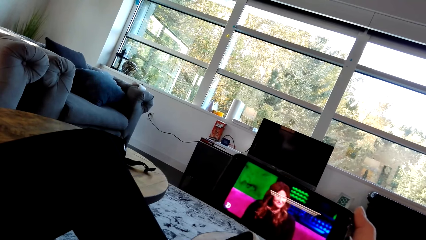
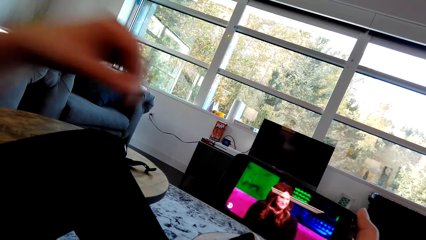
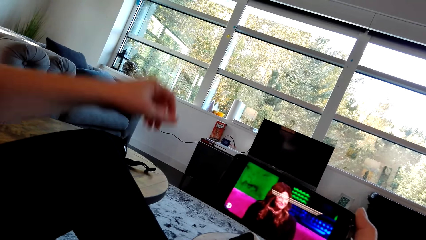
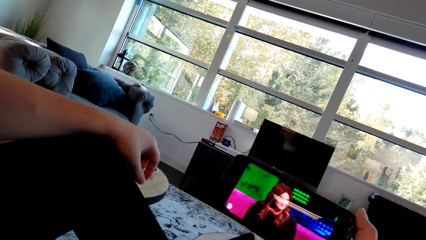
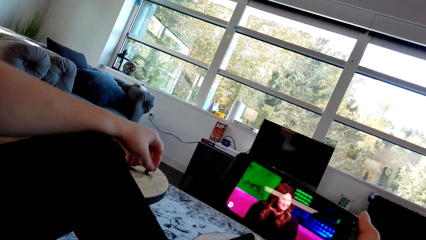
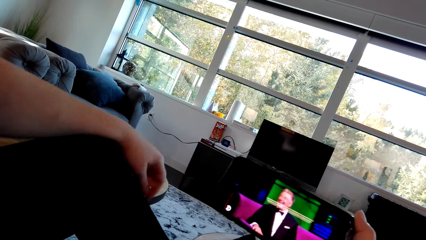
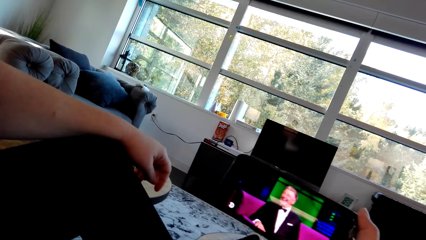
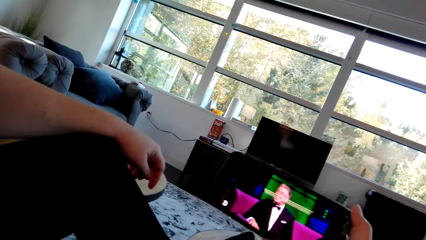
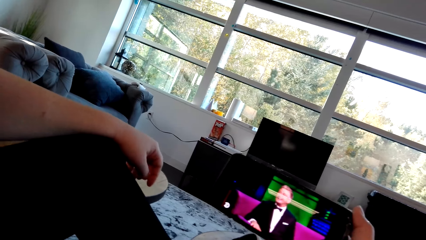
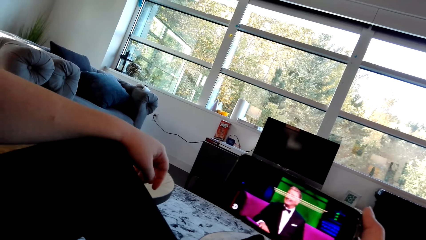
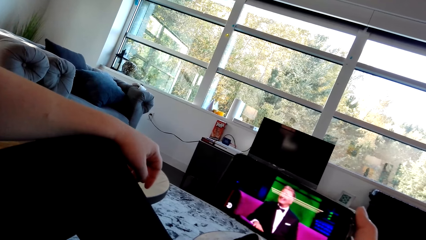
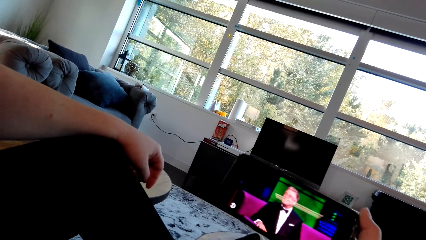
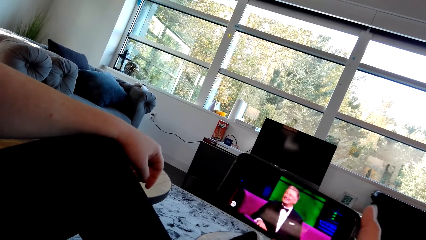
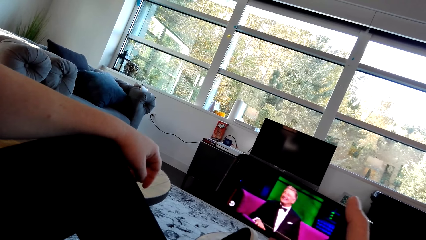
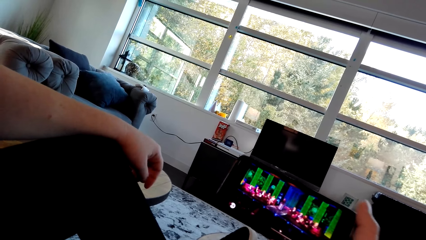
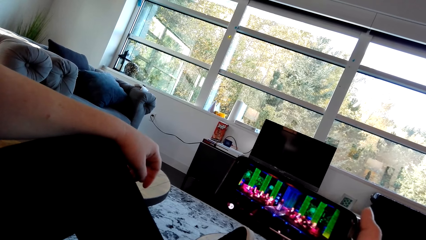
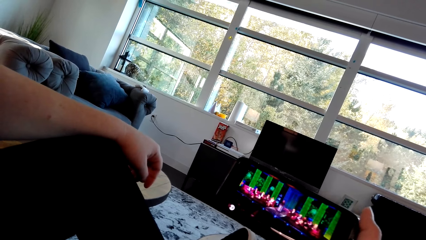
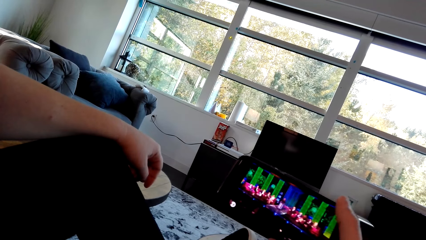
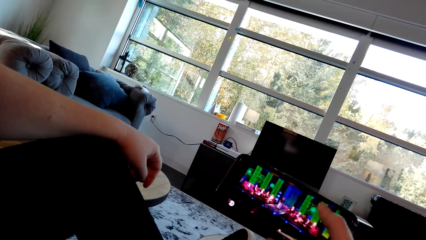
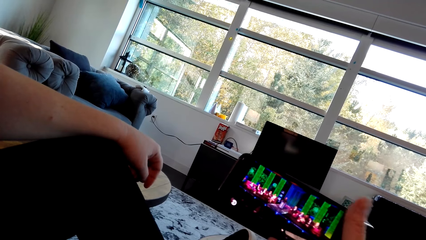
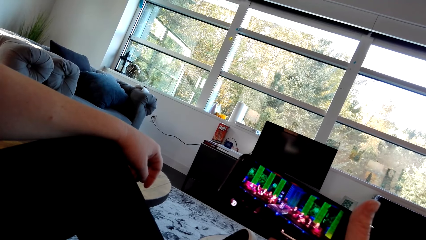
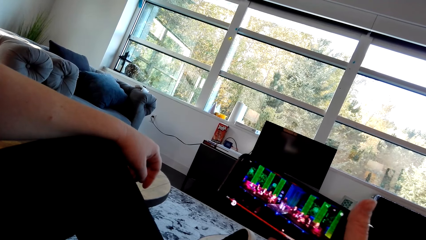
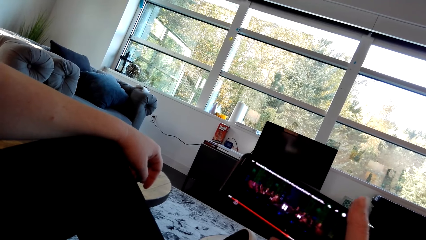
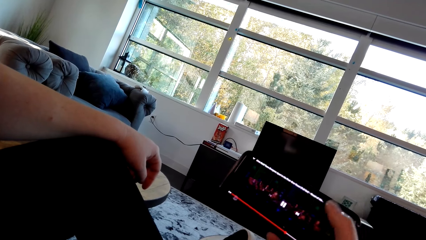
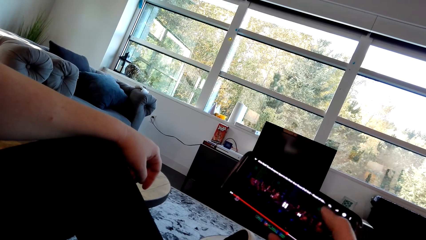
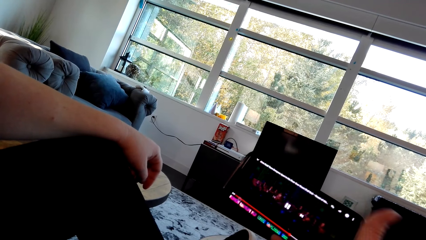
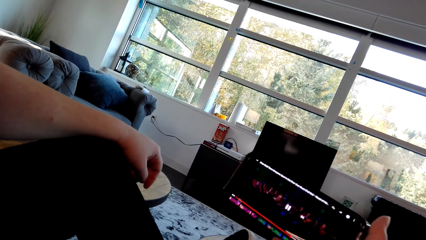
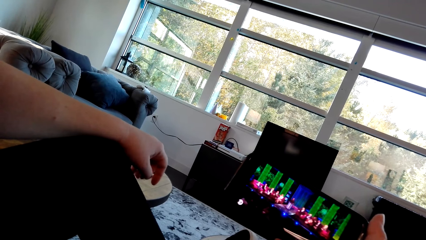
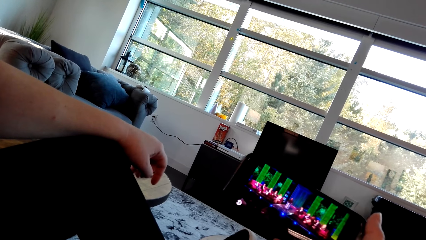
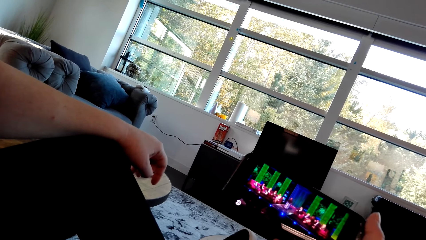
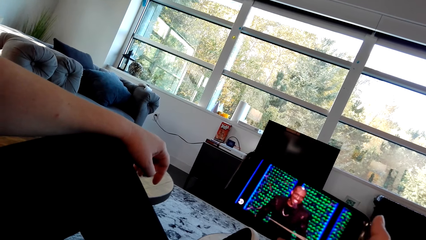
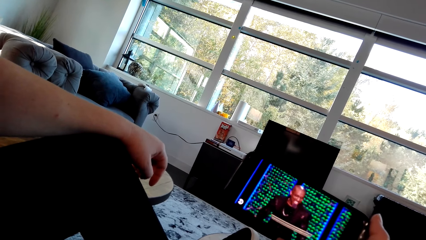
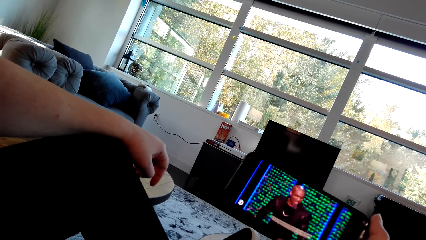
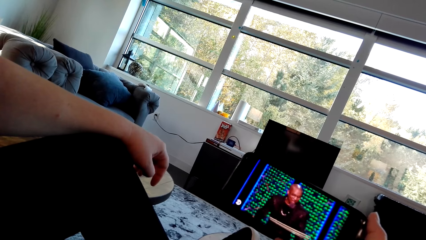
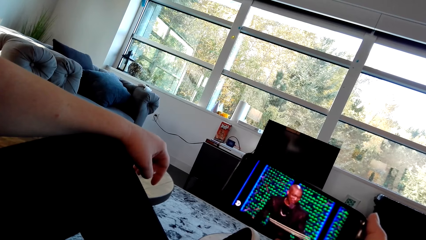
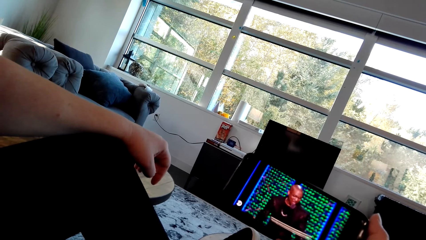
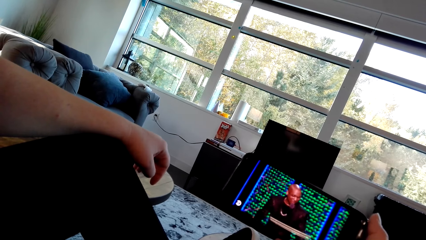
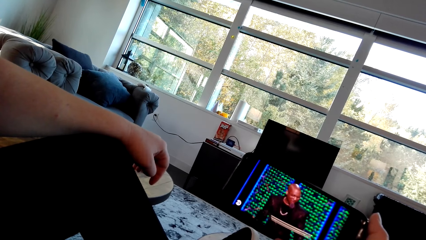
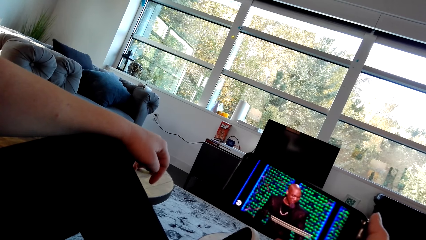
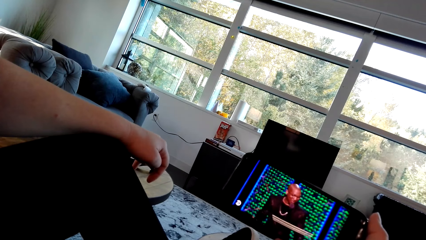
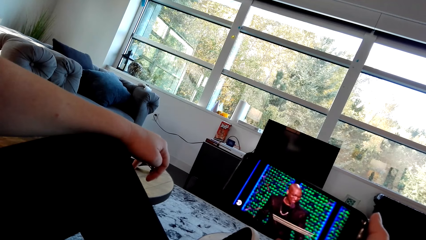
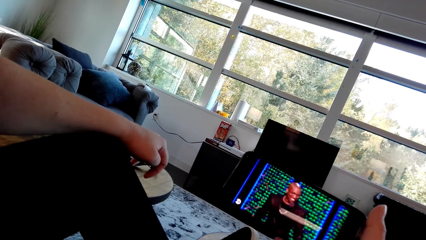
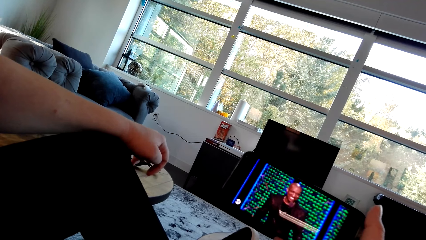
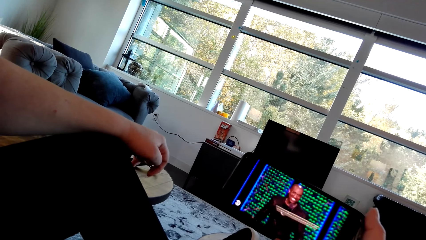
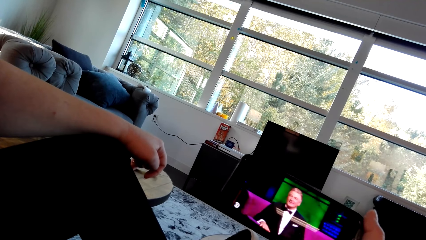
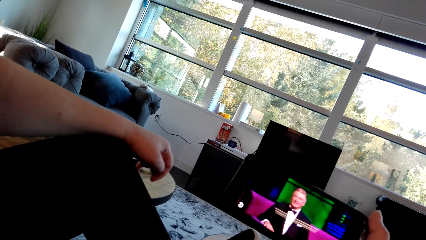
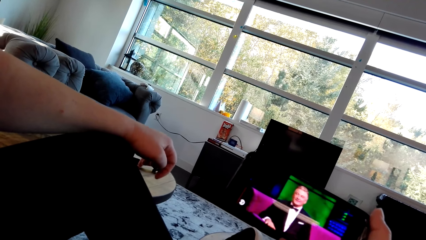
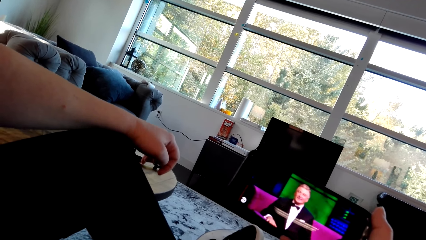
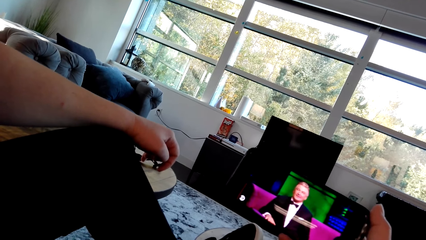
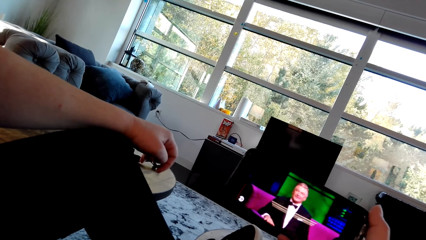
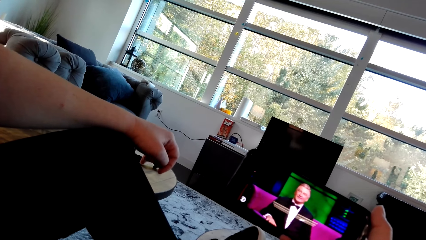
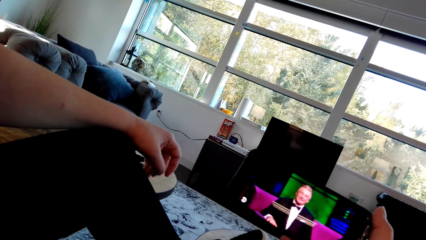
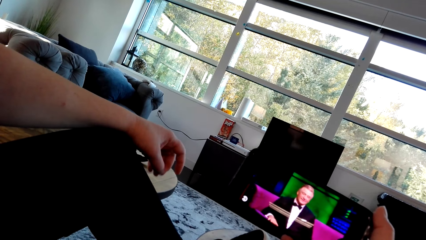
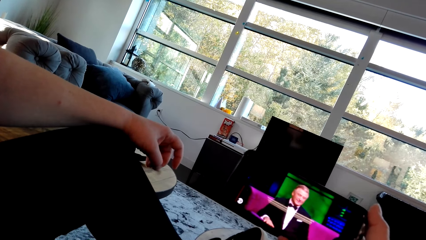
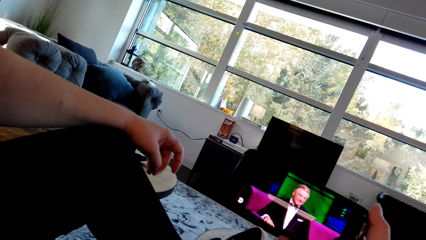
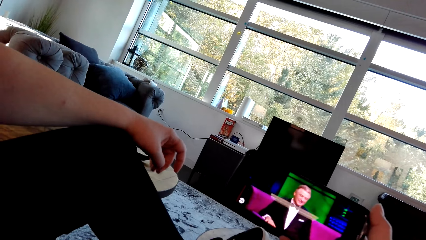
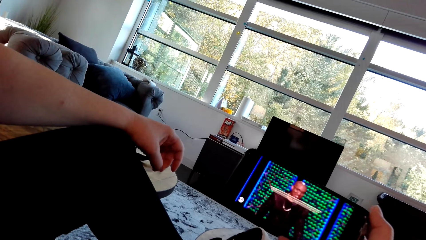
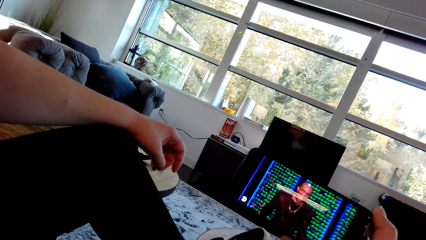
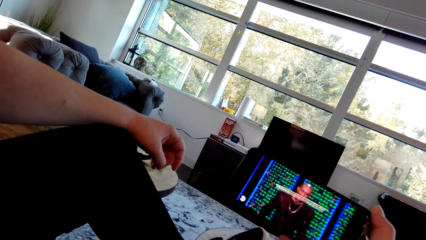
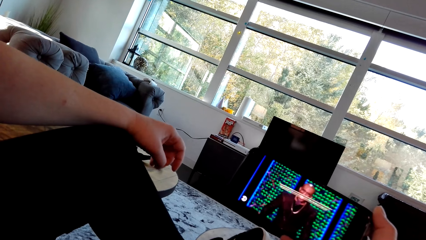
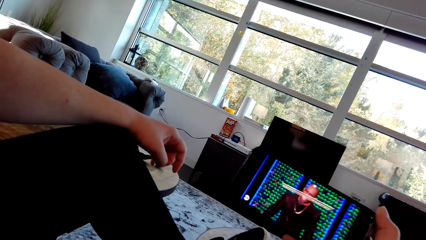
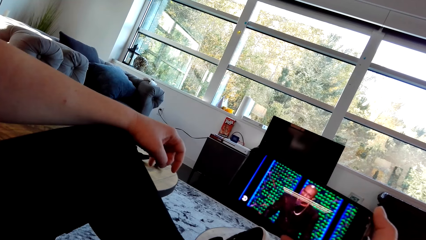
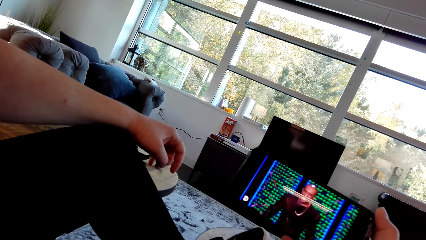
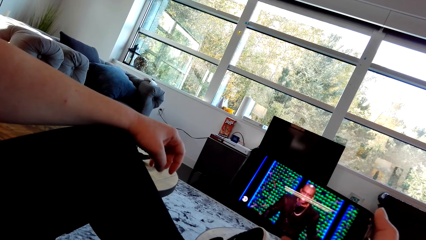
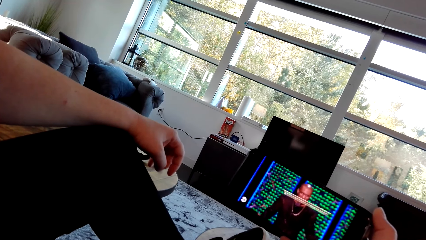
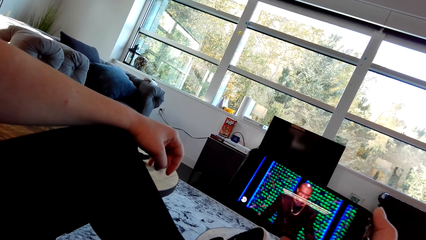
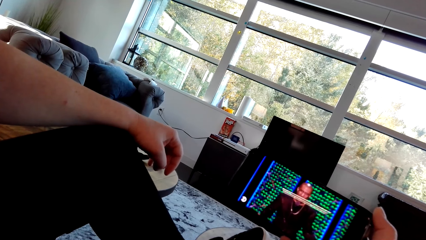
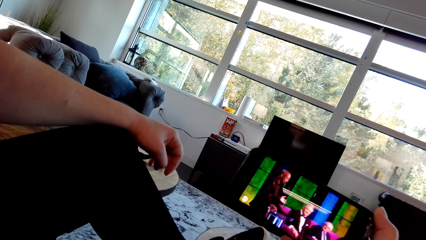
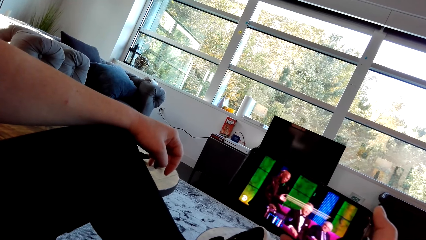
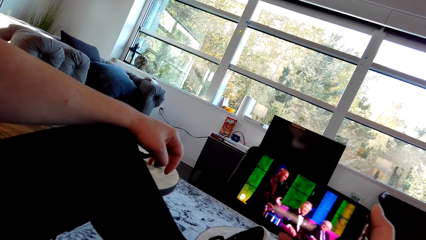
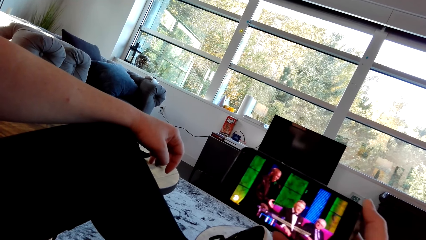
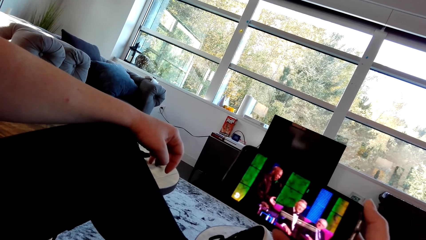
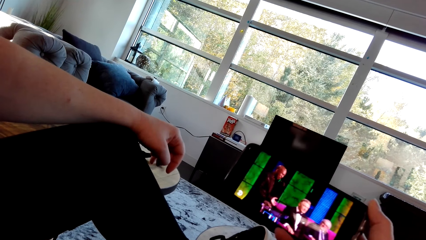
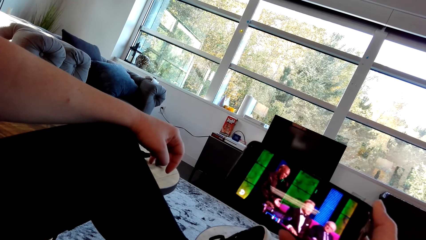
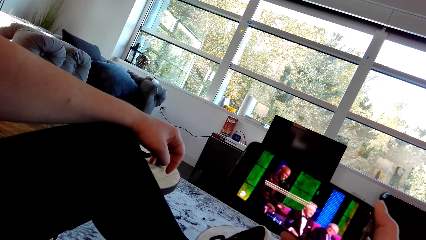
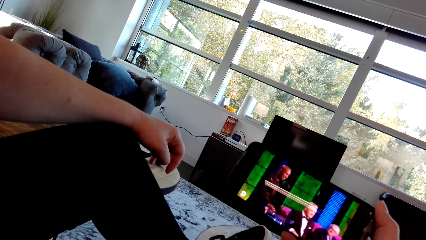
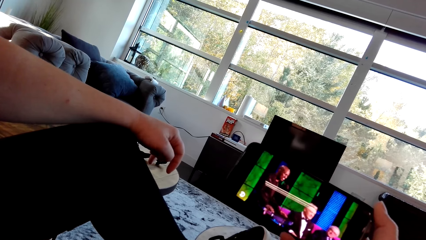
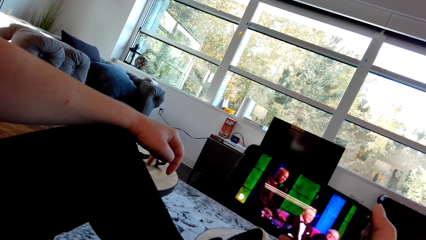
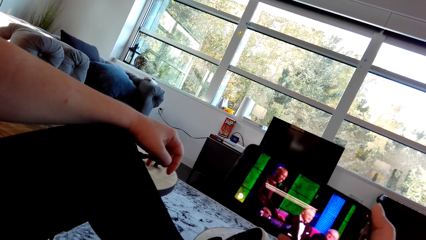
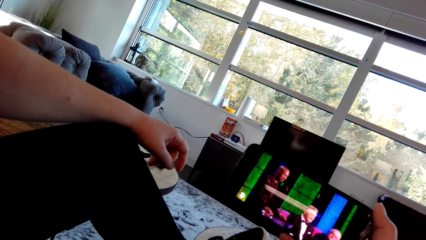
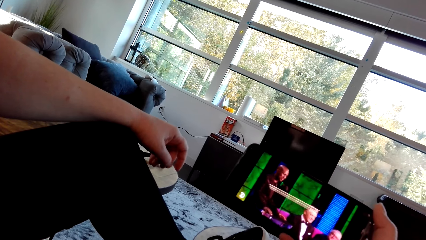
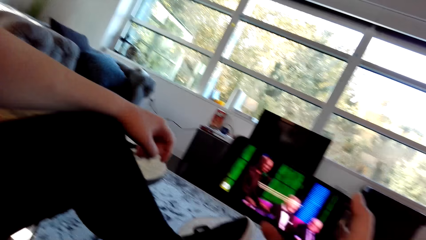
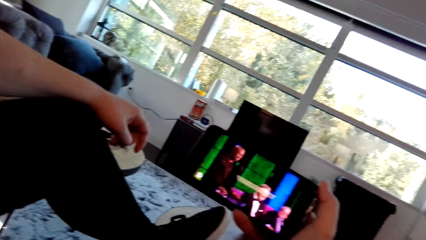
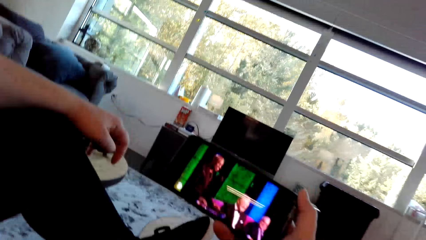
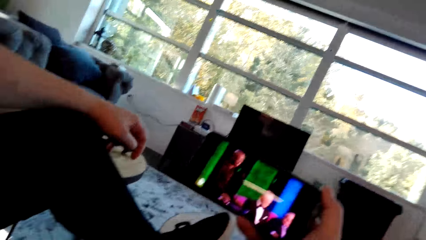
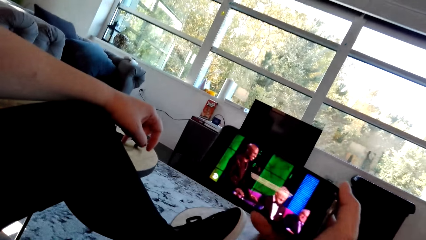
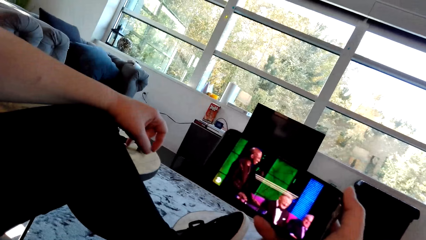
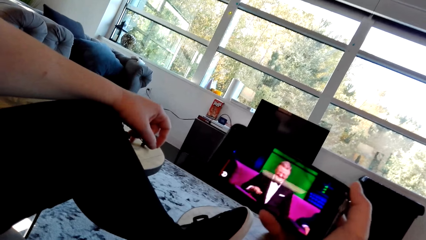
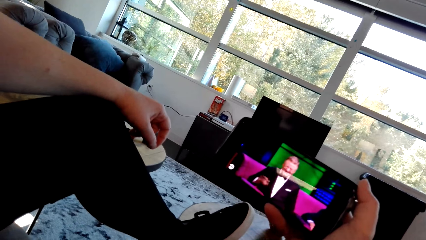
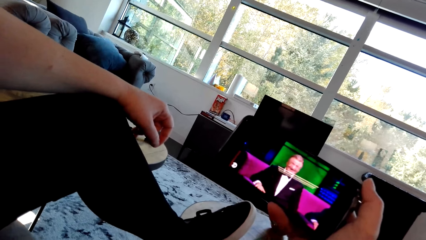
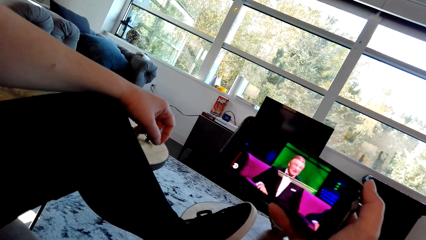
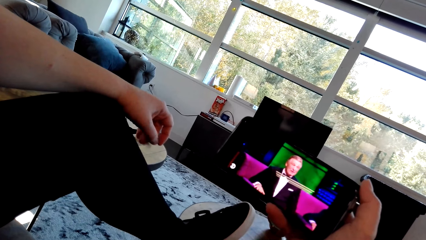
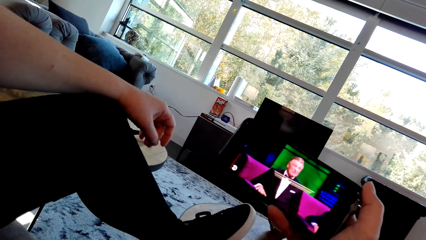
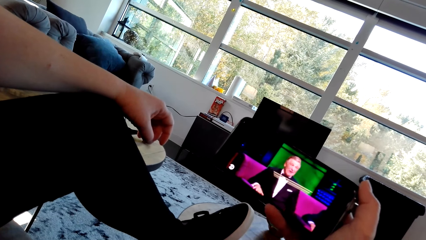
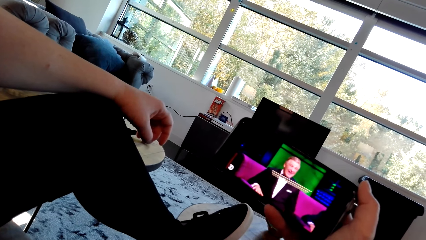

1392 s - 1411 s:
A woman adjusts a hand and operates the phone. The camera wearer taps on the phone screen. The woman adjusts a hand.
